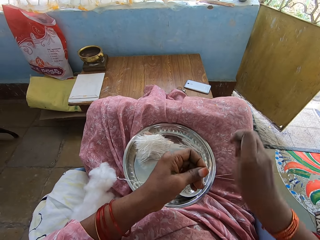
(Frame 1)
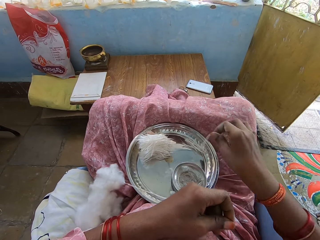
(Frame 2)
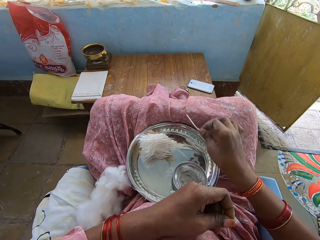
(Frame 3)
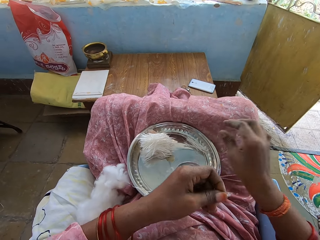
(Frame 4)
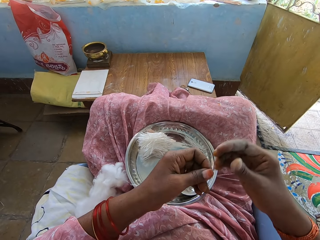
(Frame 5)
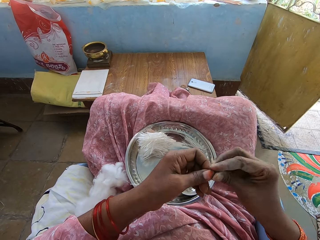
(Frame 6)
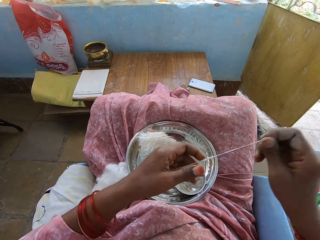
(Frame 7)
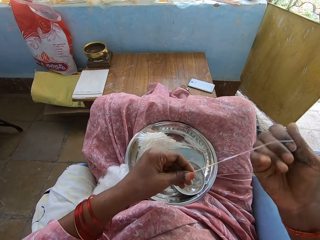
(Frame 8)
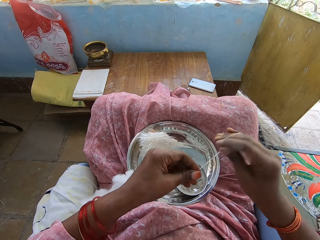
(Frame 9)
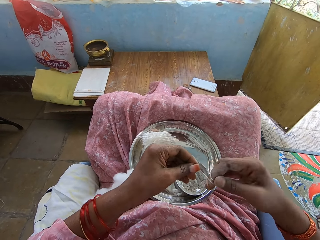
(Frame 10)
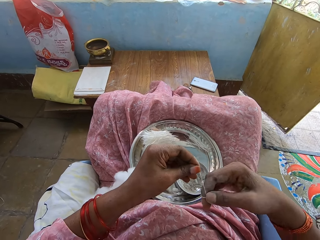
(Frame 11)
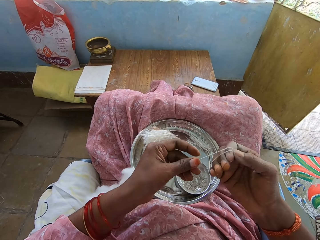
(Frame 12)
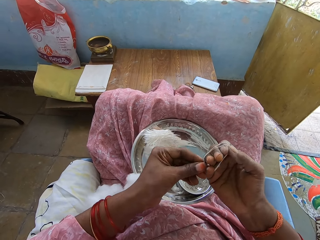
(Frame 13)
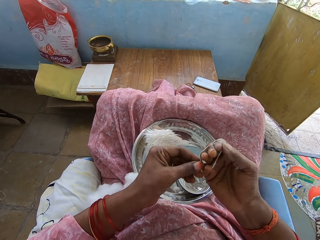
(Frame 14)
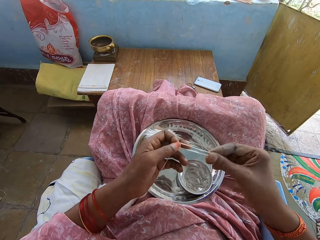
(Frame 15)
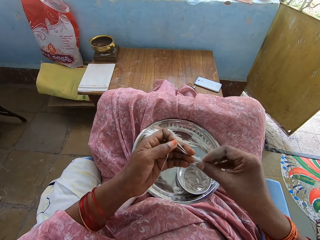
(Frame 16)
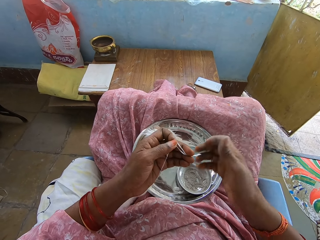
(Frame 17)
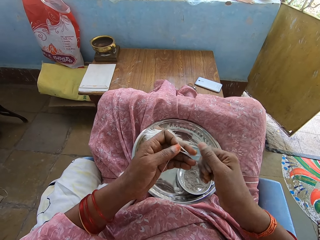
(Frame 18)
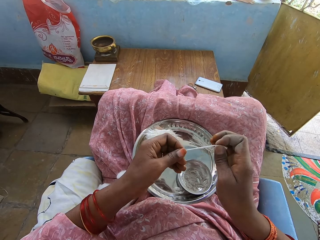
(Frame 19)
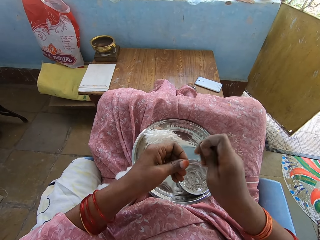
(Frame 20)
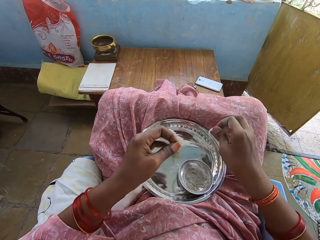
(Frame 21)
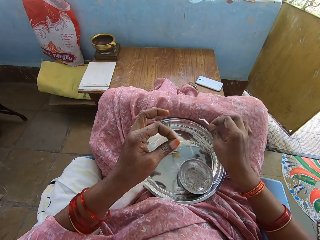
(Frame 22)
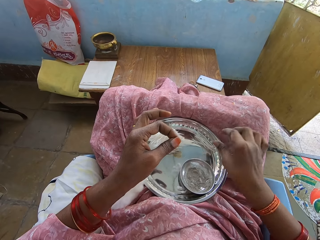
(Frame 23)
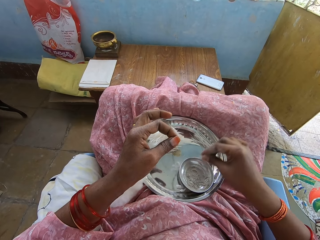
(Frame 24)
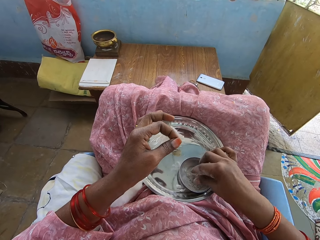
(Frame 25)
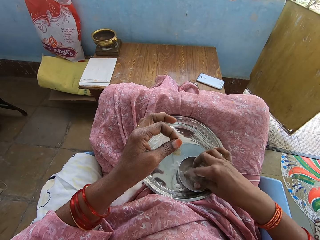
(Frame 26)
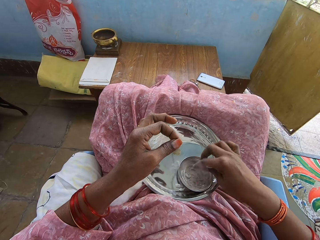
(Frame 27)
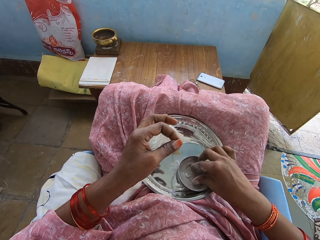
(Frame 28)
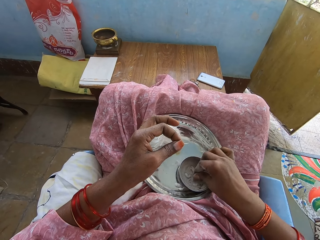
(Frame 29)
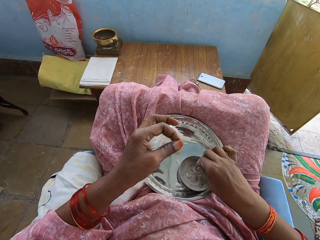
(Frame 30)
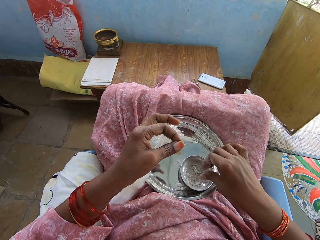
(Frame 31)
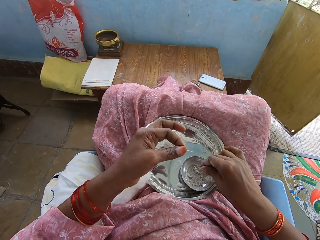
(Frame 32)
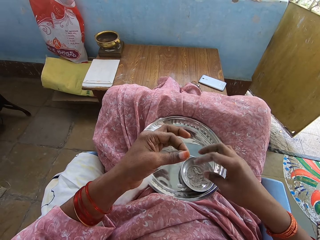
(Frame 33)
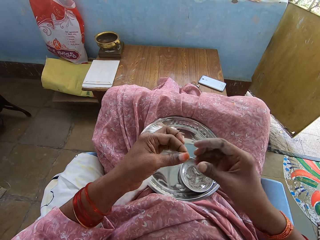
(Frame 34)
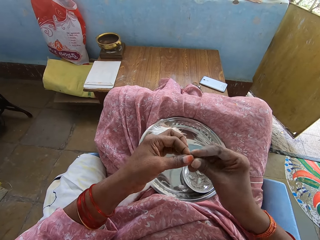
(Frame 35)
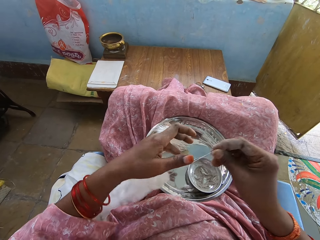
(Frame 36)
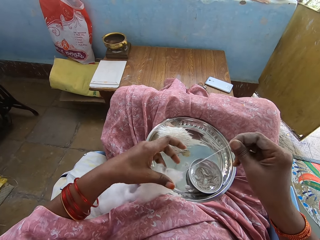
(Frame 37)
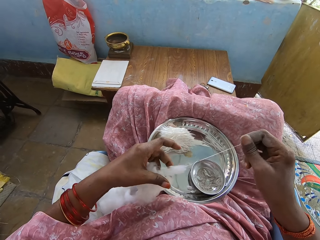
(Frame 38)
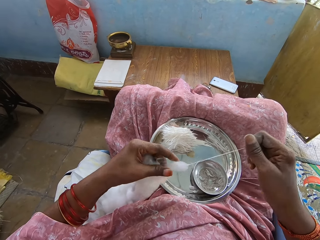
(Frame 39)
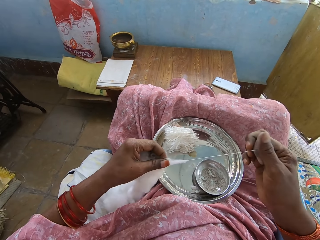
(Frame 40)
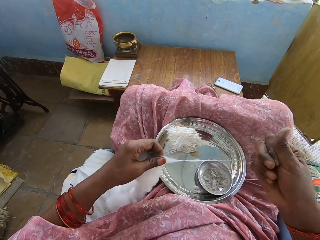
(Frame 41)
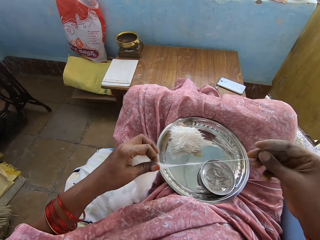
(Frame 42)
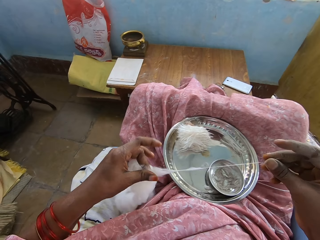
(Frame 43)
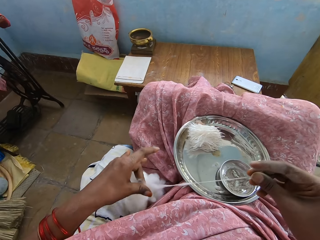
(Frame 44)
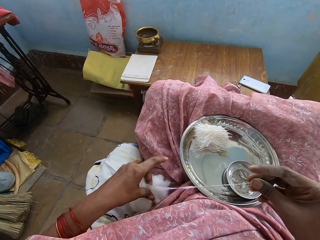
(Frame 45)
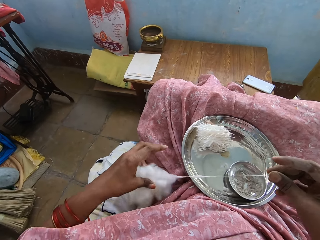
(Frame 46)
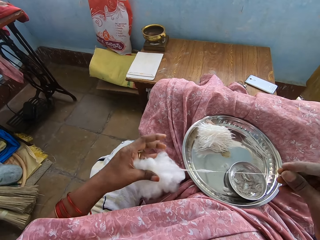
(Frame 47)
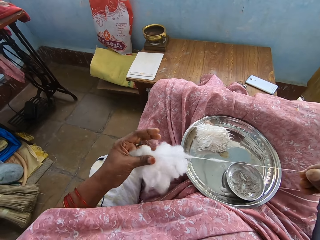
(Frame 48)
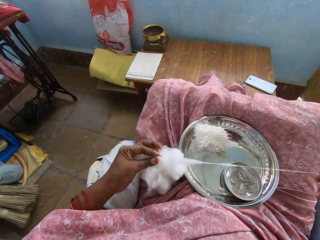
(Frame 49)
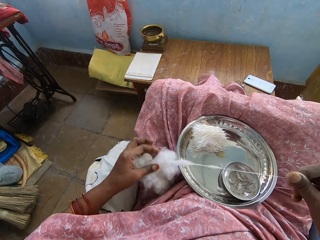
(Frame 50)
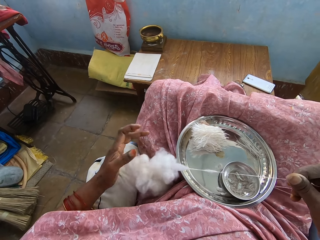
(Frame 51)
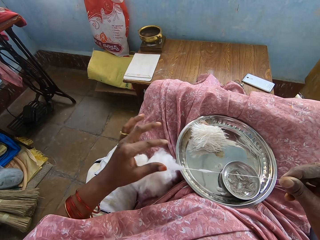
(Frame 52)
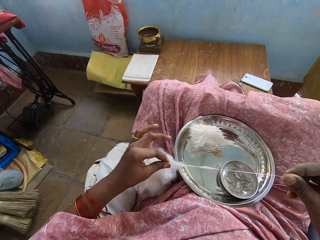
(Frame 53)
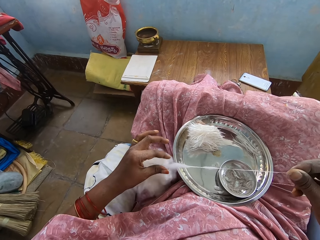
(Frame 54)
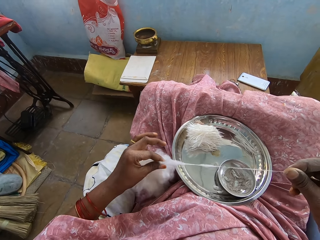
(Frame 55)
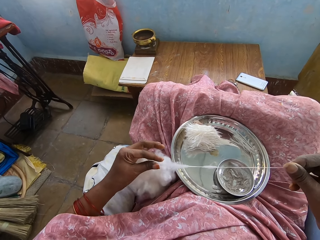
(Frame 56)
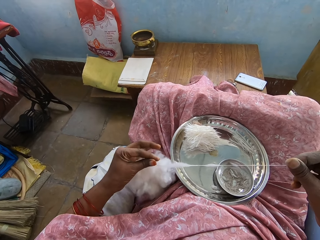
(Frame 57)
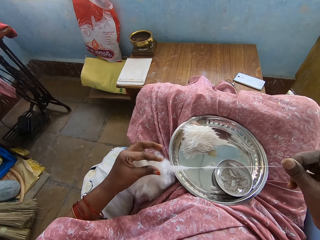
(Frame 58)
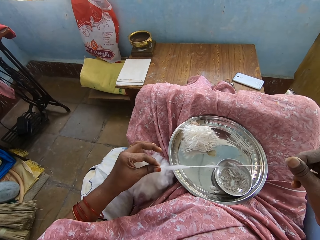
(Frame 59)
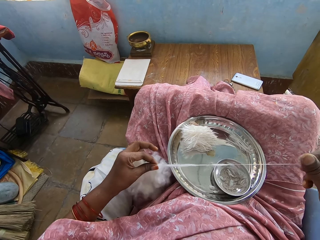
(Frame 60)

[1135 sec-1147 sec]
The camera wearer twists the cotton strand. She cuts the cotton strand from the other cotton strand. She places the cotton strand on the tray. She pulls the cotton strand. She rolls the cotton strand on her fingers. She twists the cotton strand. She cuts the cotton strand from the other cotton strand. She places the cotton strand on the tray. She rubs her fingers on the powder. She pulls the cotton strand from the cotton.

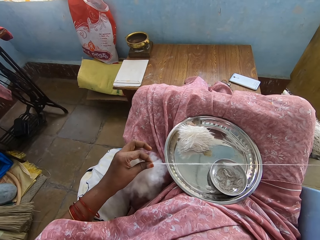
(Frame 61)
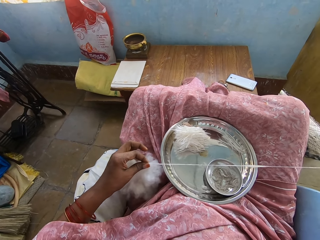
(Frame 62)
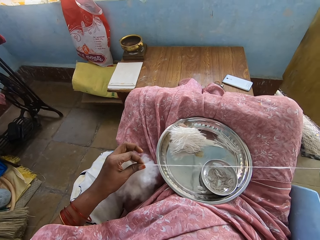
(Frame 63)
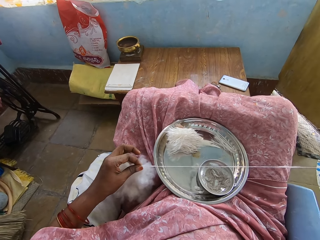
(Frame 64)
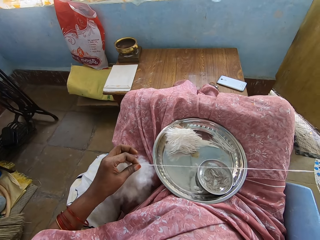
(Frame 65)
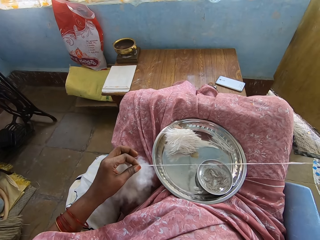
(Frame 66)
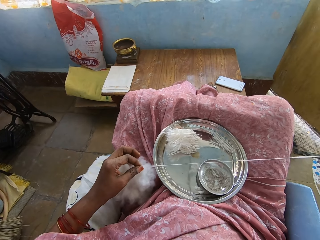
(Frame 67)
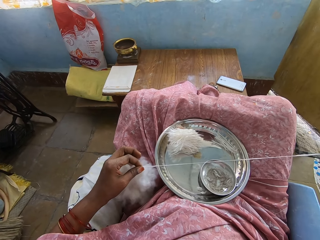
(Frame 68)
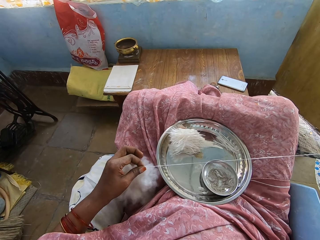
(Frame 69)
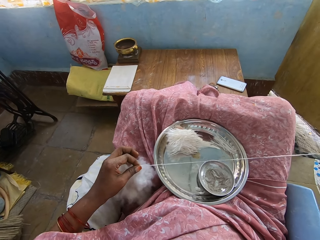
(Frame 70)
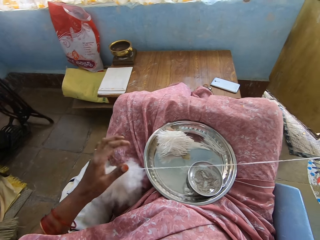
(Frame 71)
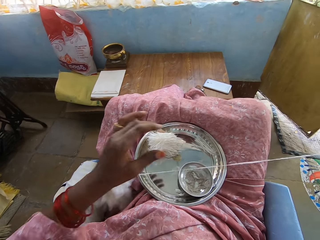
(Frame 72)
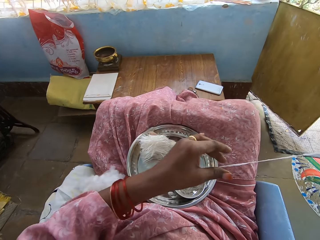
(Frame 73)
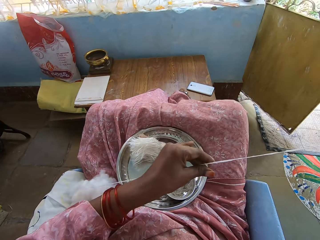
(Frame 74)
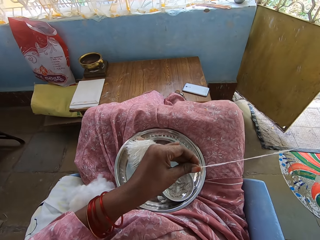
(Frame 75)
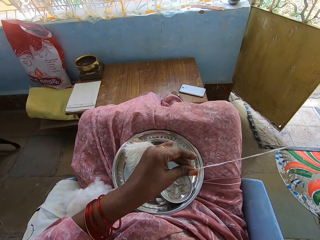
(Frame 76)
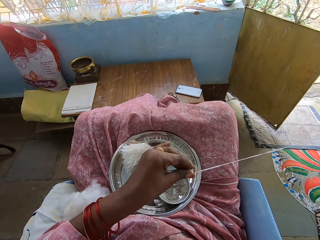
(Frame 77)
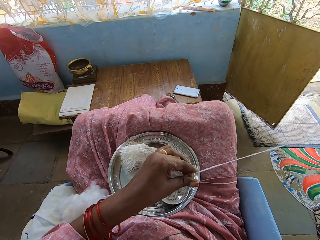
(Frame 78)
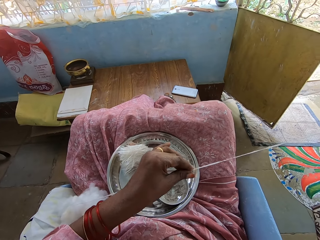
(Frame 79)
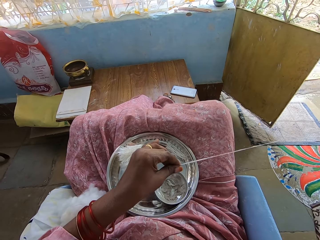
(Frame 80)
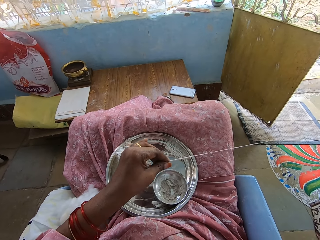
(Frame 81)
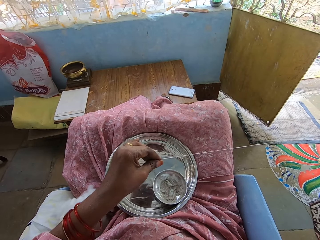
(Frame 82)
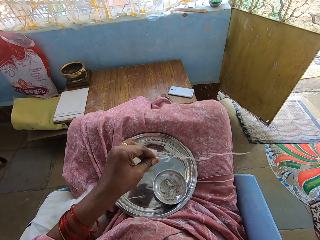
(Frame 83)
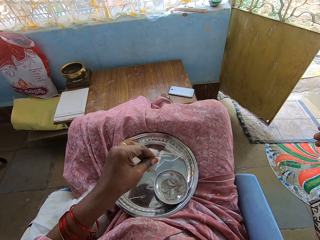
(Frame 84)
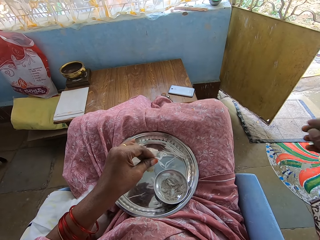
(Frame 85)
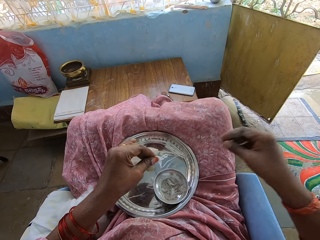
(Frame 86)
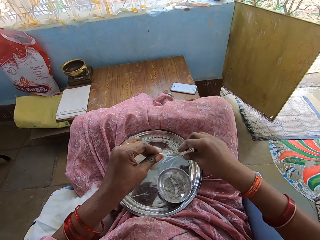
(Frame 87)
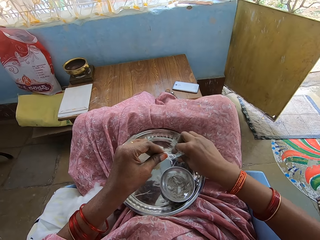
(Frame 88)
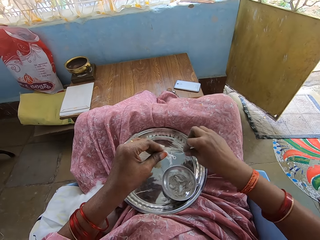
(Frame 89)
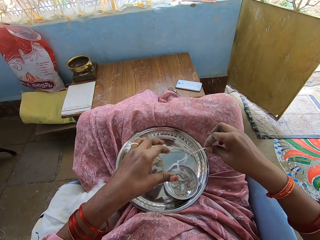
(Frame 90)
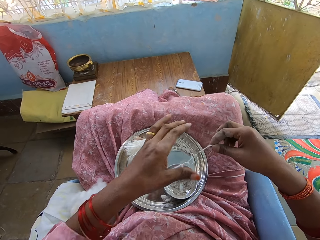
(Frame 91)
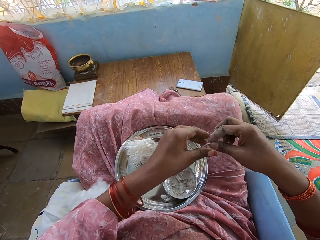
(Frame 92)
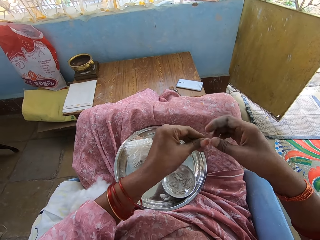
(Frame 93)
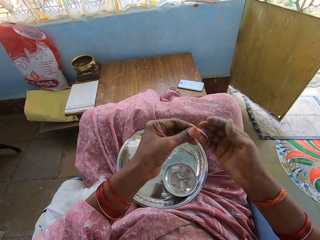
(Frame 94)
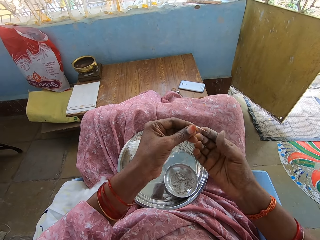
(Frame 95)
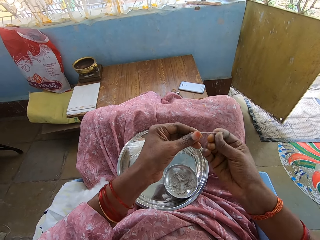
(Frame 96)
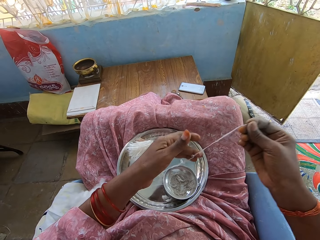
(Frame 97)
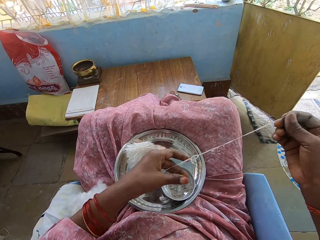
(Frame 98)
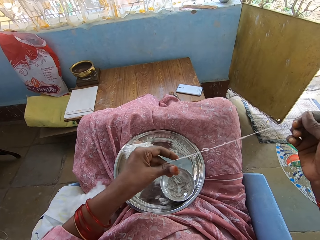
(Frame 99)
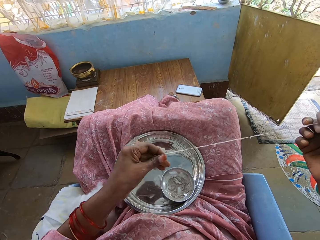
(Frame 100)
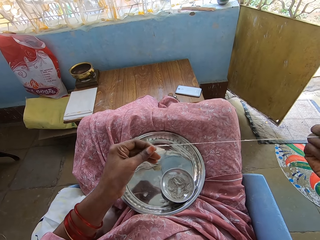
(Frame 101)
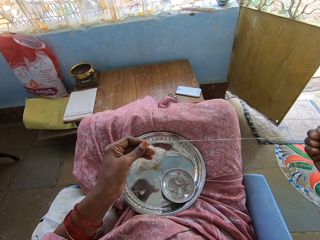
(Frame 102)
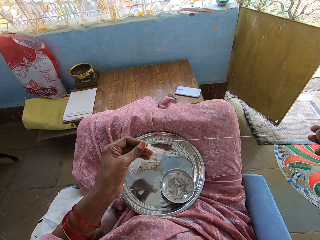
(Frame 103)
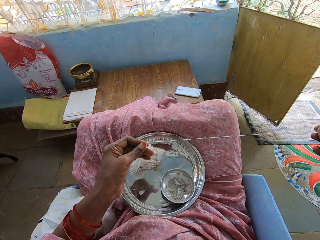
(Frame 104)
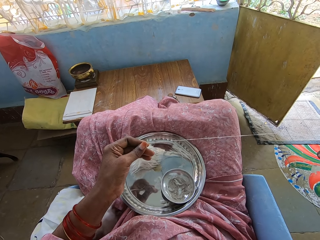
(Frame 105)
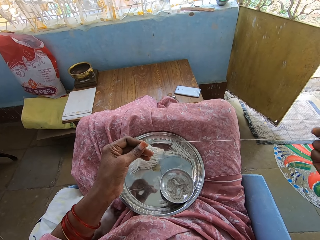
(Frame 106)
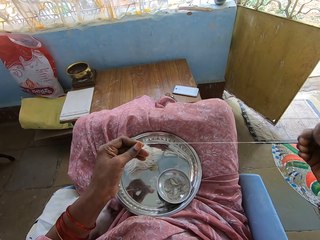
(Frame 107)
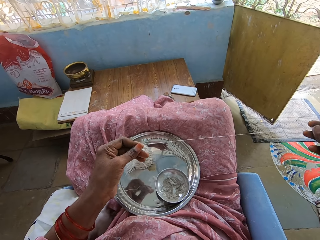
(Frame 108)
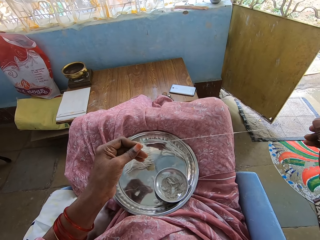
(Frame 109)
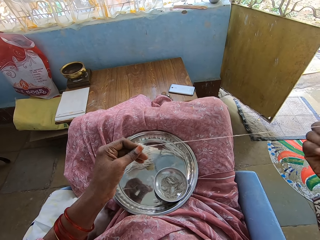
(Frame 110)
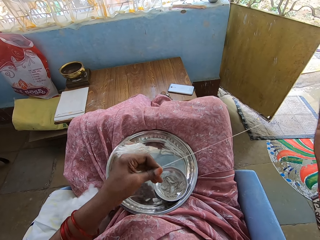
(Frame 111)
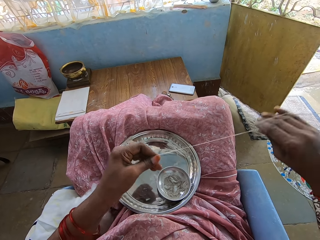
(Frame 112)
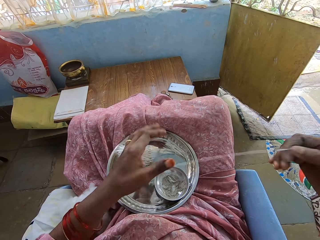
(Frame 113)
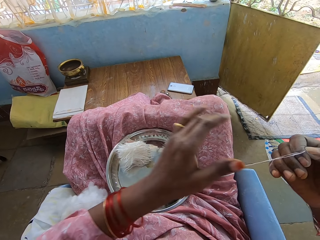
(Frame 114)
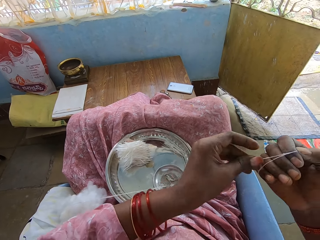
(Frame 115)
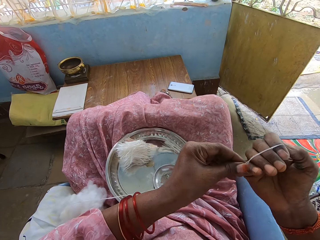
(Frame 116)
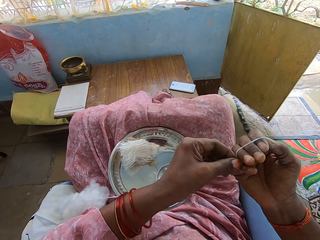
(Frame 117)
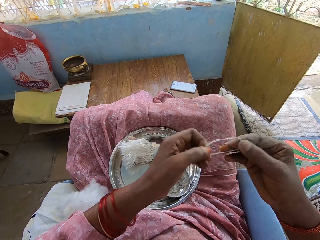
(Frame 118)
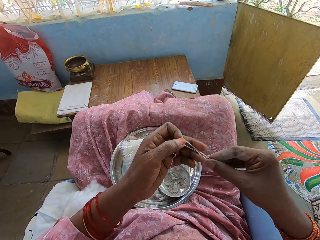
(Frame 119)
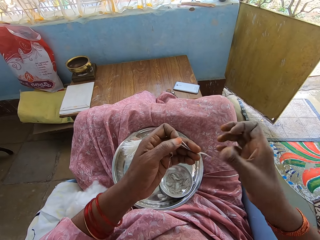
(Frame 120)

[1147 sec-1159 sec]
The camera wearer picks the cotton strand from the tray. She pulls the cotton strand. She rolls the cotton strand on her fingers.
